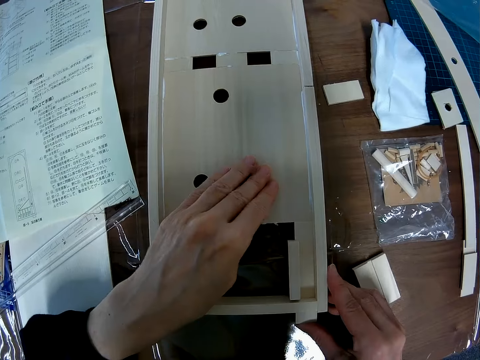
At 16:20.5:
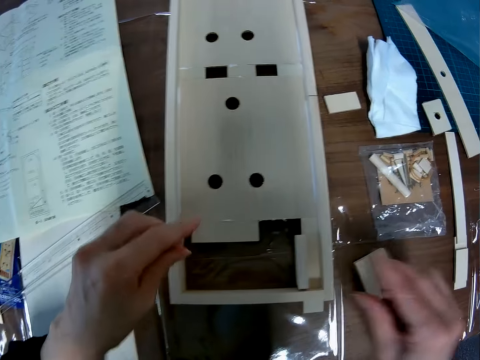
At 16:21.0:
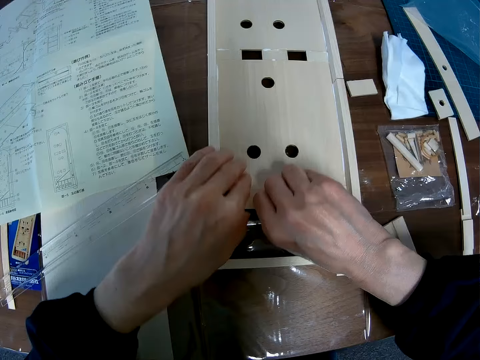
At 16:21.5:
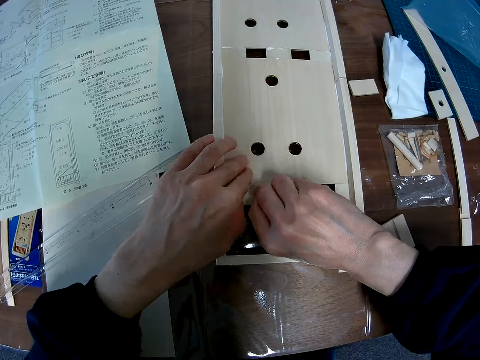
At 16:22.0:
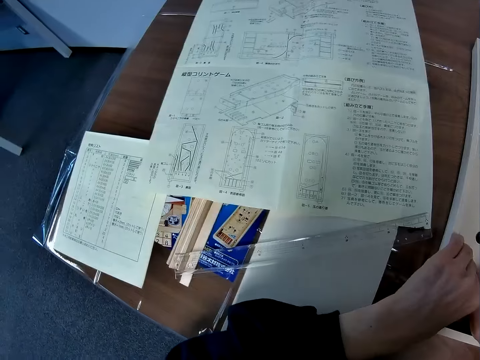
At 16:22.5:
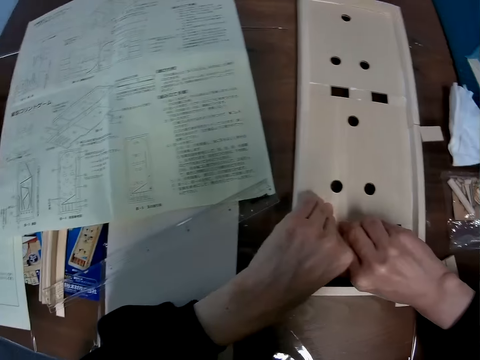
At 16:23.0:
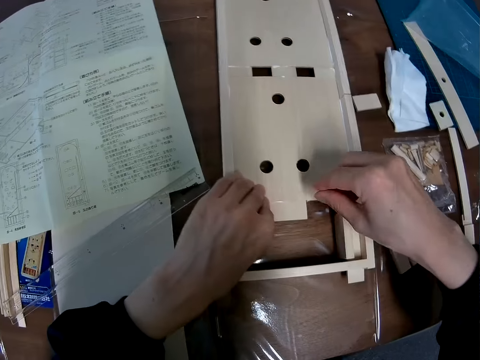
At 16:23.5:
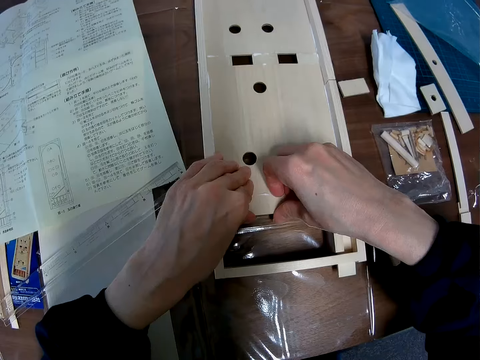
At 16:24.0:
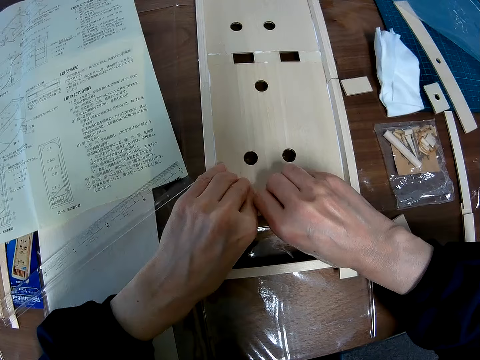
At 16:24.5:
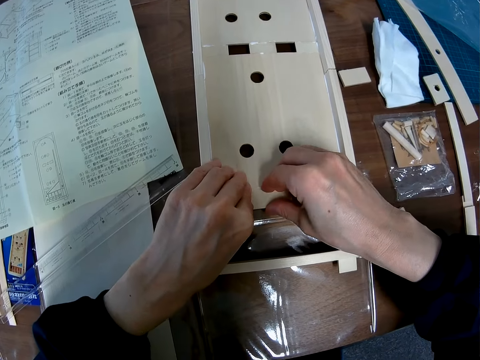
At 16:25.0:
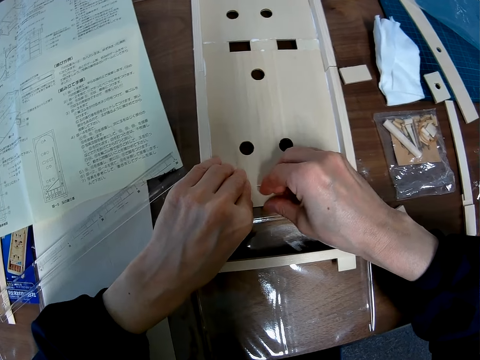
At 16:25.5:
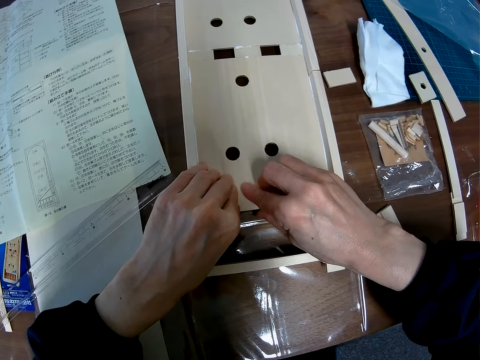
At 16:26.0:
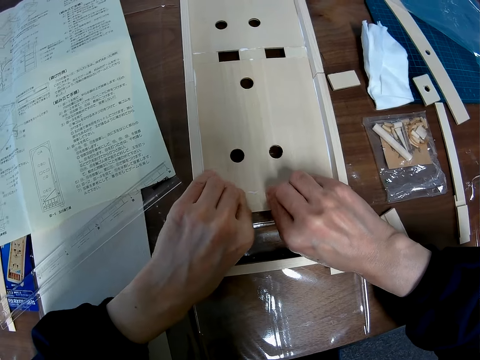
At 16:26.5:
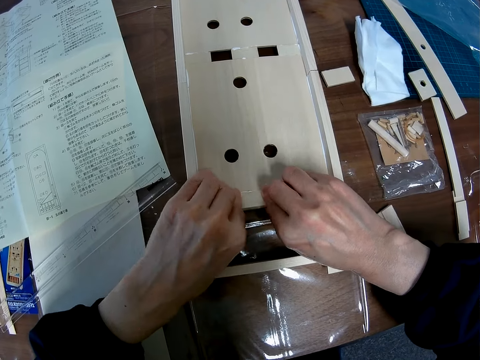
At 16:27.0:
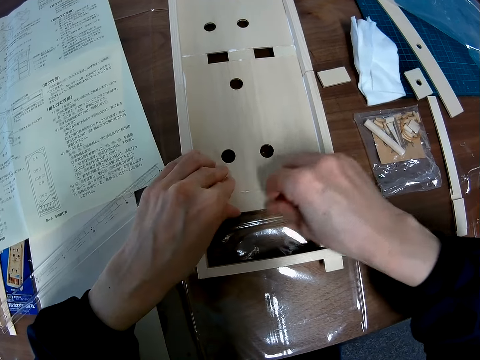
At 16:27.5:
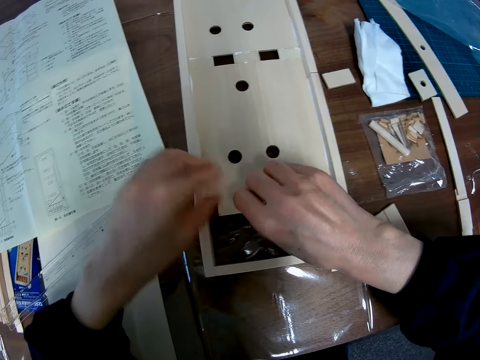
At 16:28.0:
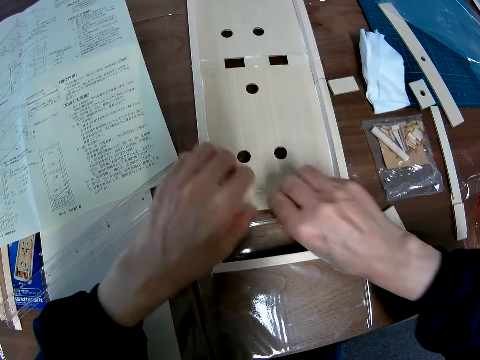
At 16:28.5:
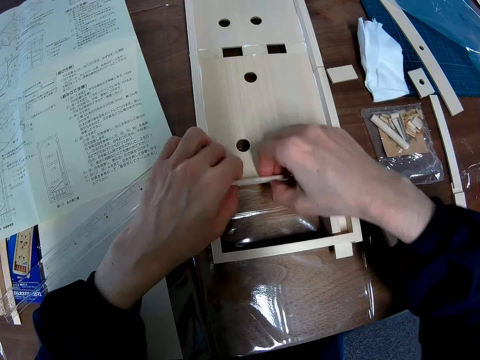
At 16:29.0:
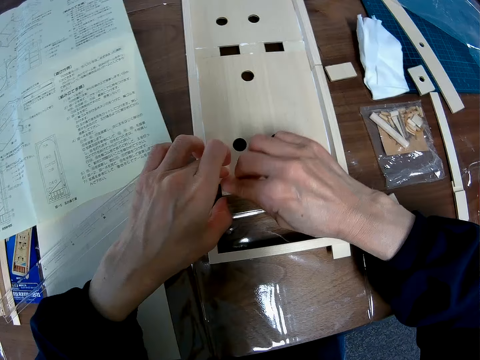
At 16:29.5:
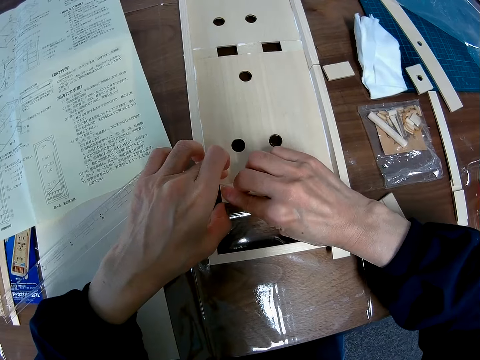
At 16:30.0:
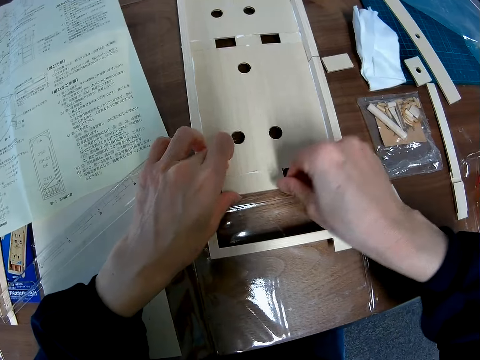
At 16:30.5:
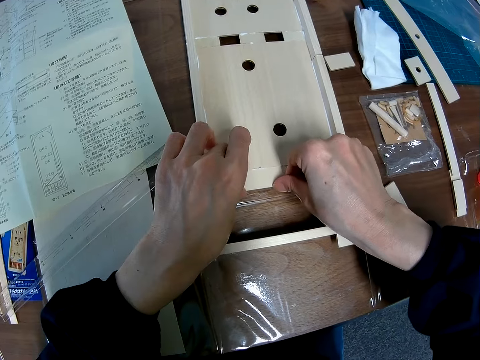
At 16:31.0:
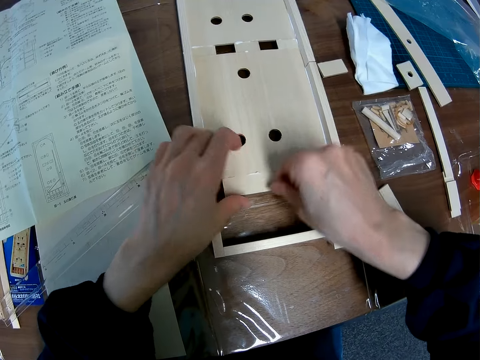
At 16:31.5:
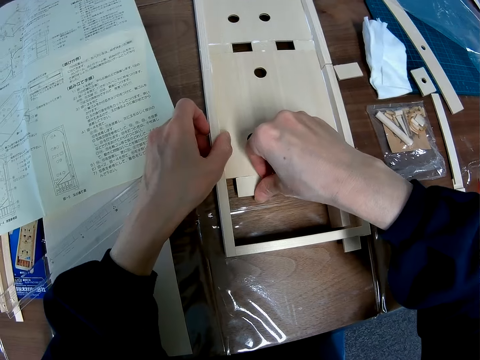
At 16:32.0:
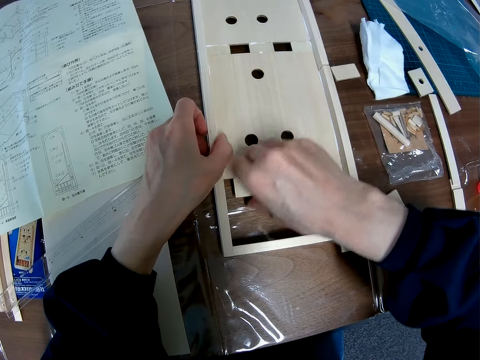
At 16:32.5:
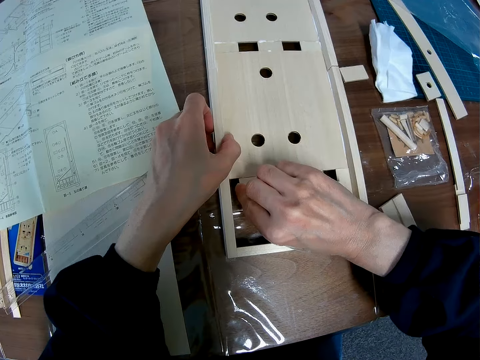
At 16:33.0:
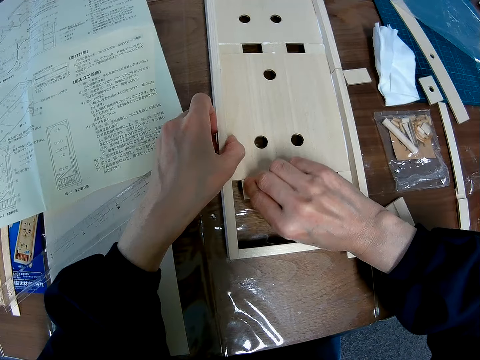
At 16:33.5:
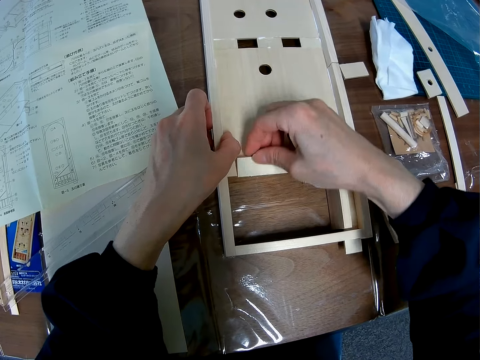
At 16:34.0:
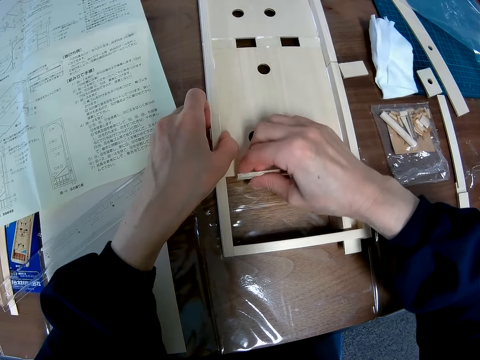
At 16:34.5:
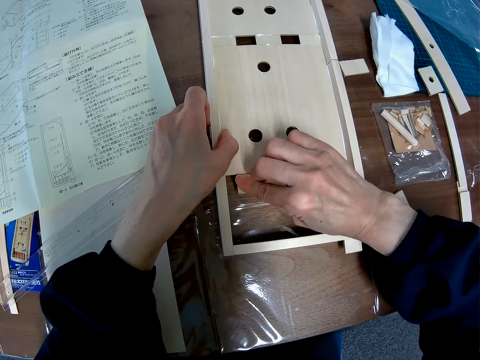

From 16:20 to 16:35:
The camera wearer touches the sheet again. They glance at the blueprint again. They remove another part of the sheet.

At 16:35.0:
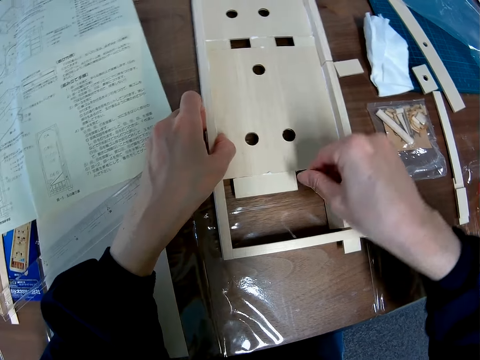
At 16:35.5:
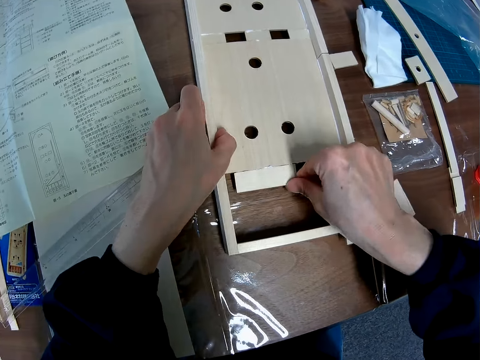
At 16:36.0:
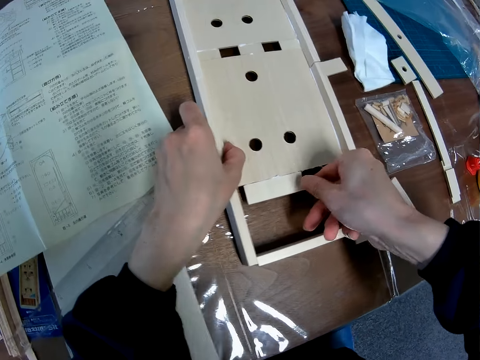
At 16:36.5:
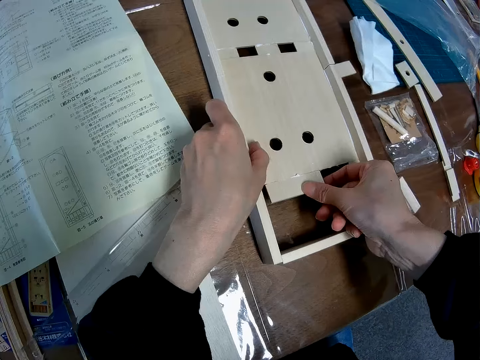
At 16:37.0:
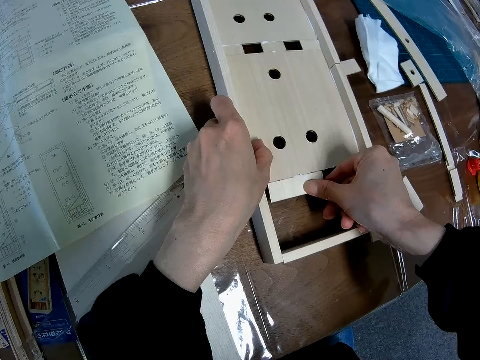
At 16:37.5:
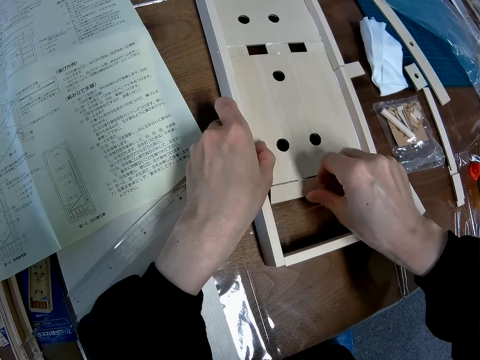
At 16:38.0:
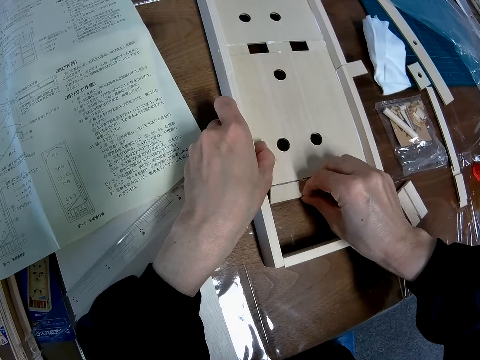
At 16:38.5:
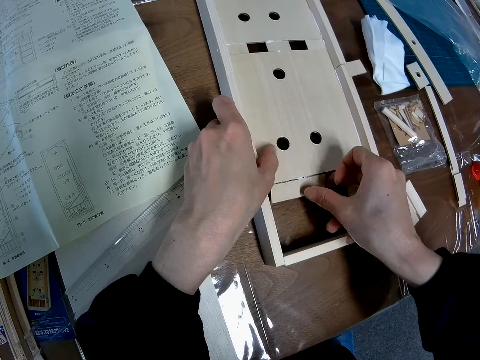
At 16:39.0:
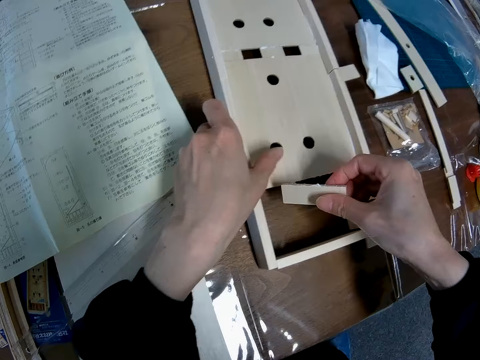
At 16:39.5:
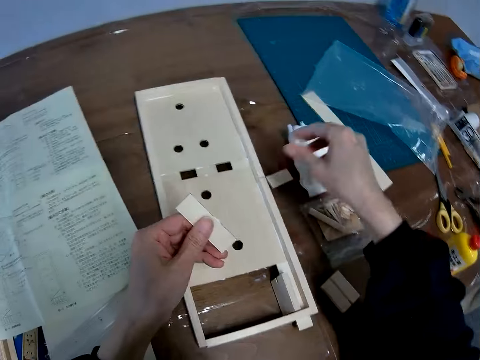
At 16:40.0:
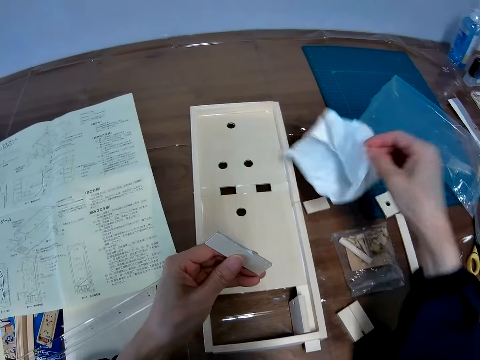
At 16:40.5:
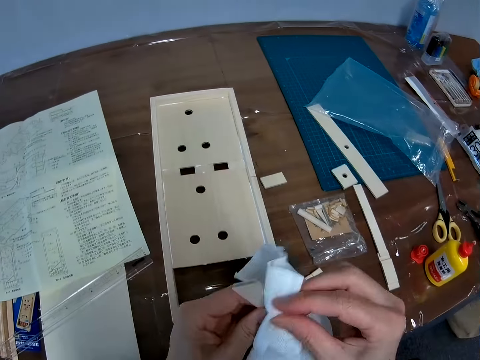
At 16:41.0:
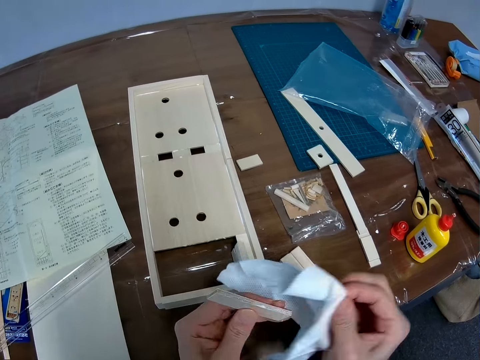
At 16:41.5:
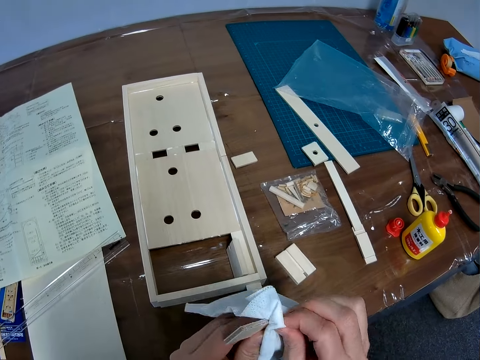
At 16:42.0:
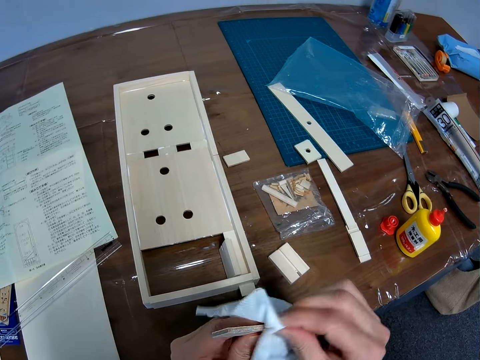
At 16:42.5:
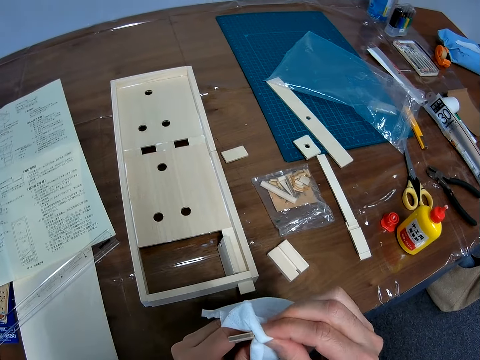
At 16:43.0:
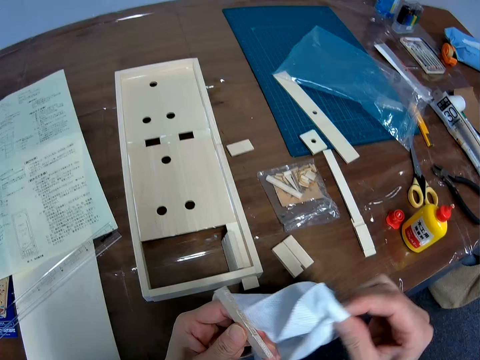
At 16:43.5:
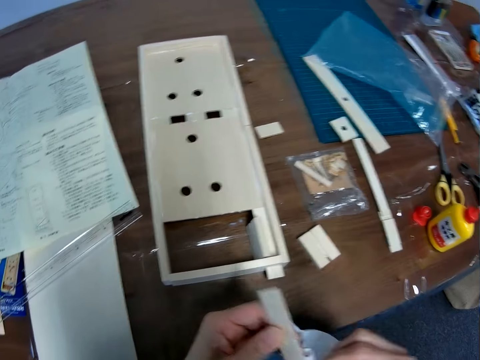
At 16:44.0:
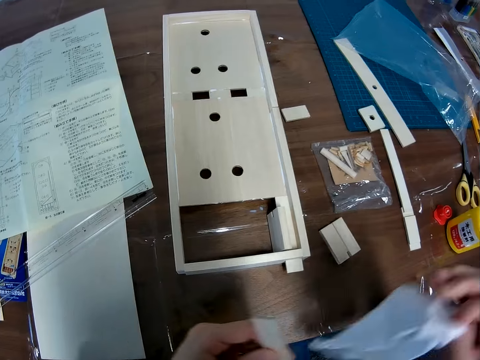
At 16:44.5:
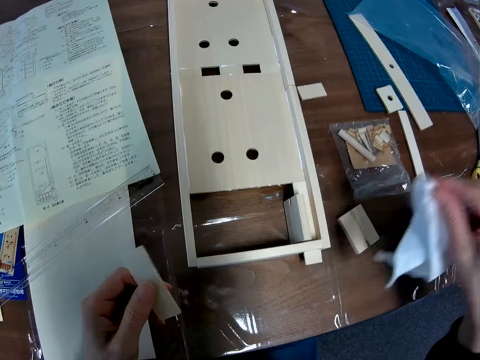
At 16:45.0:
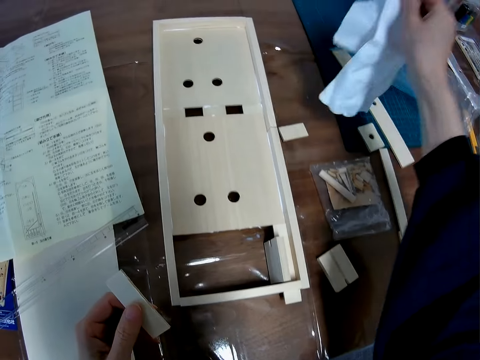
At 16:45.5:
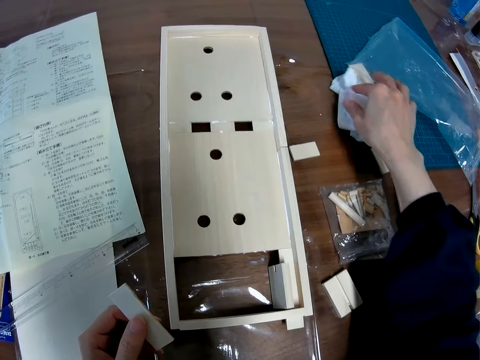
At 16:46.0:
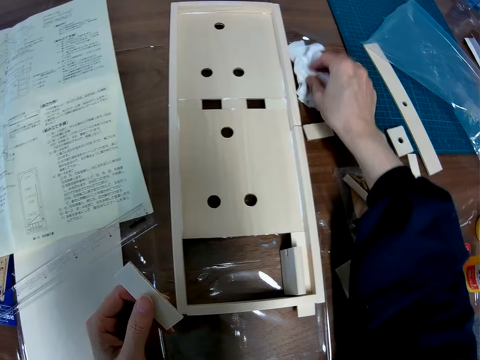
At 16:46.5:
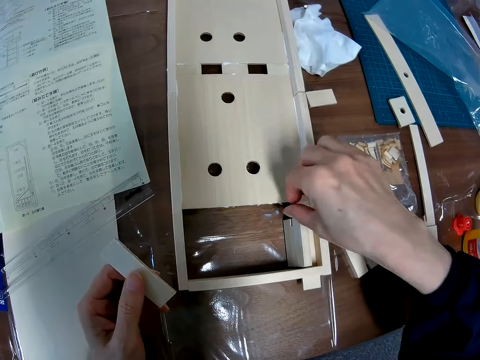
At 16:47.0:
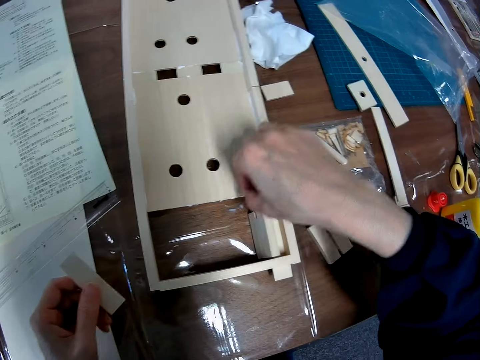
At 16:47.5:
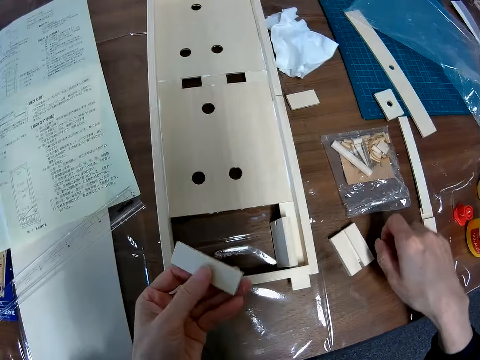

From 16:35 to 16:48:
The camera wearer plugs out the wood. They pick the cloth from the table. They wipe the sheet part with the cloth. They drop the cloth on the table. They remove glue residue from the sheet.
